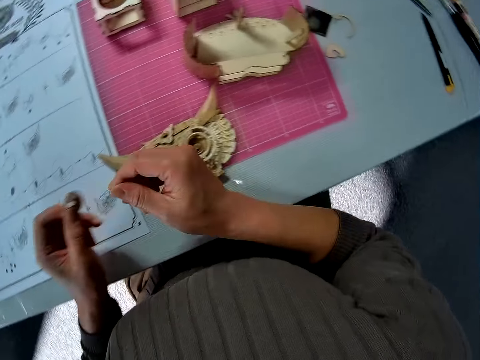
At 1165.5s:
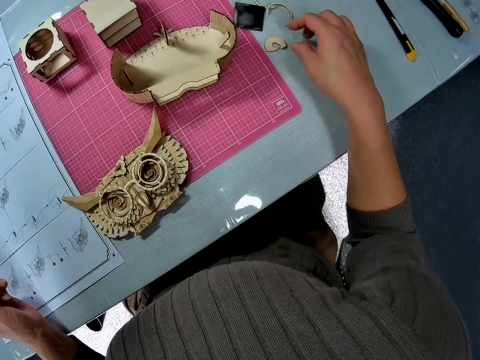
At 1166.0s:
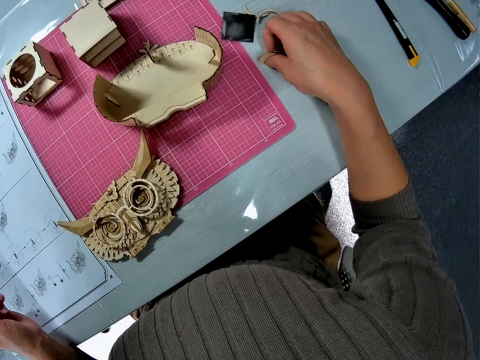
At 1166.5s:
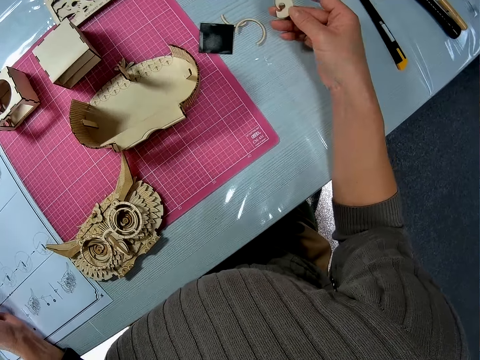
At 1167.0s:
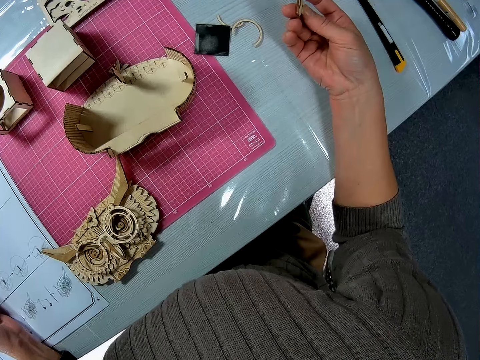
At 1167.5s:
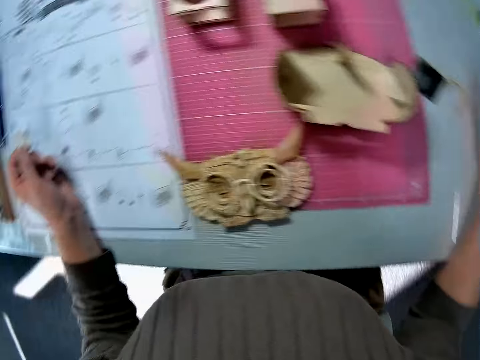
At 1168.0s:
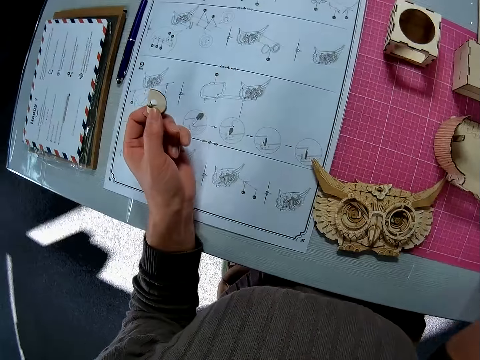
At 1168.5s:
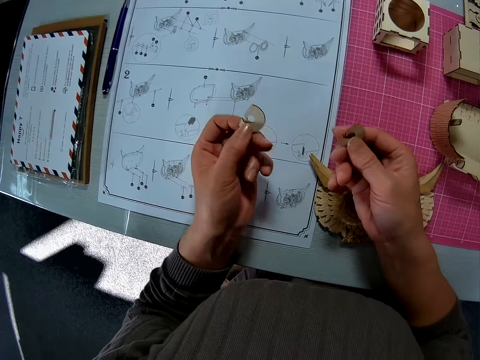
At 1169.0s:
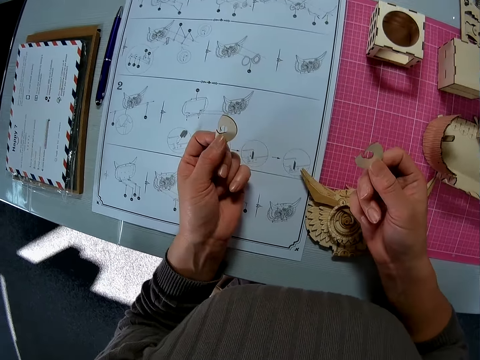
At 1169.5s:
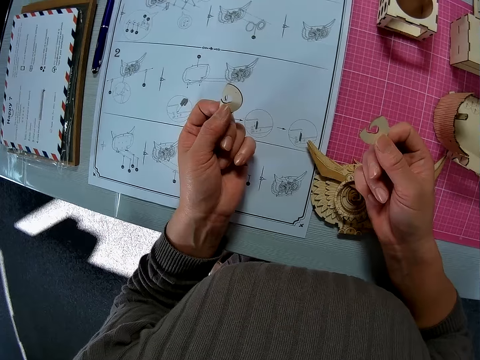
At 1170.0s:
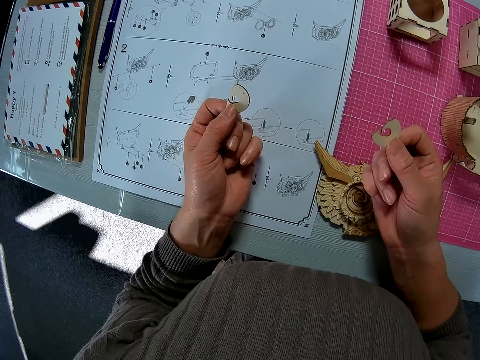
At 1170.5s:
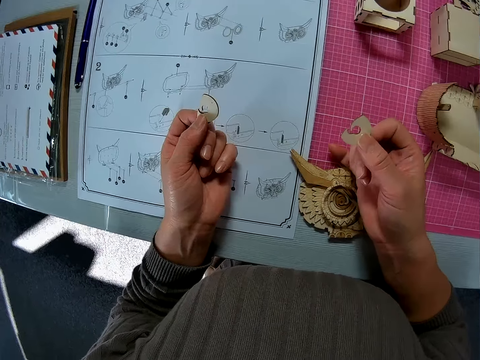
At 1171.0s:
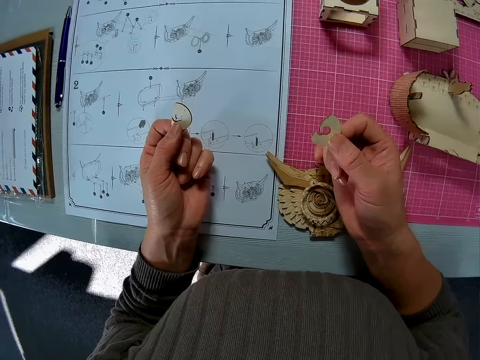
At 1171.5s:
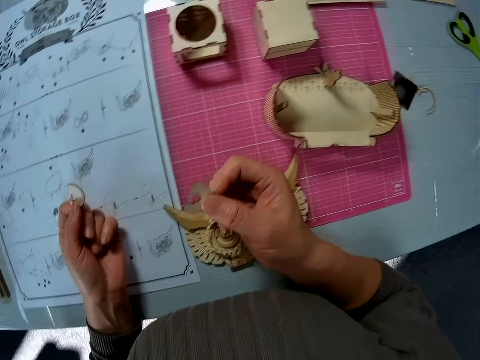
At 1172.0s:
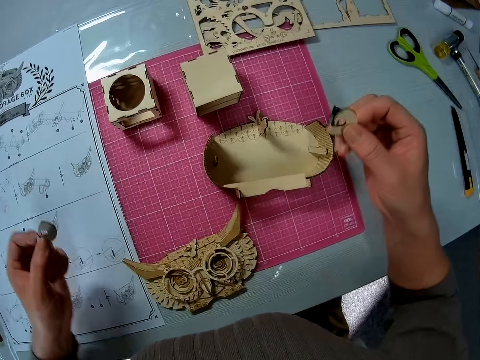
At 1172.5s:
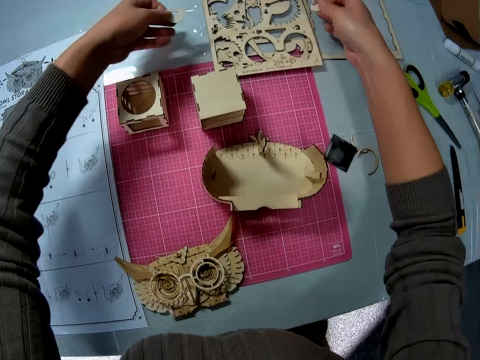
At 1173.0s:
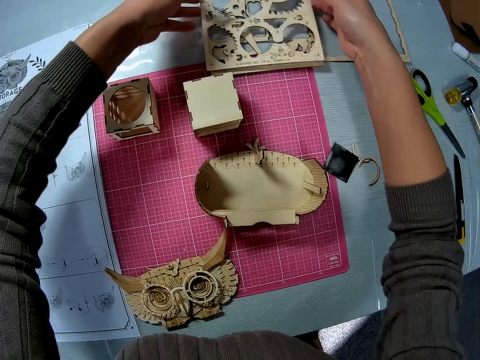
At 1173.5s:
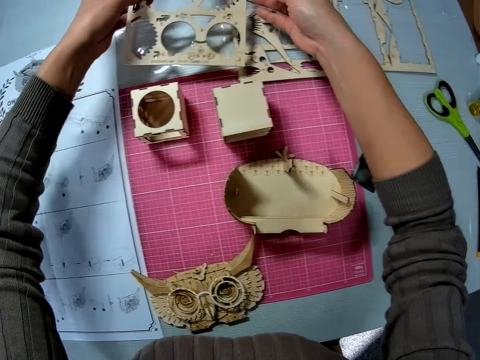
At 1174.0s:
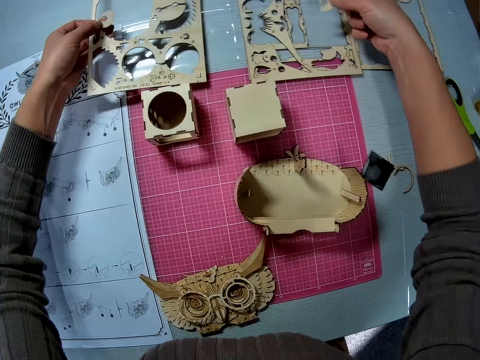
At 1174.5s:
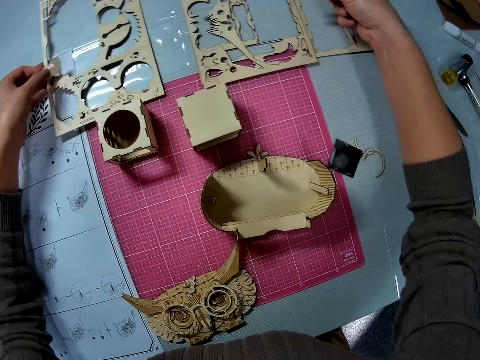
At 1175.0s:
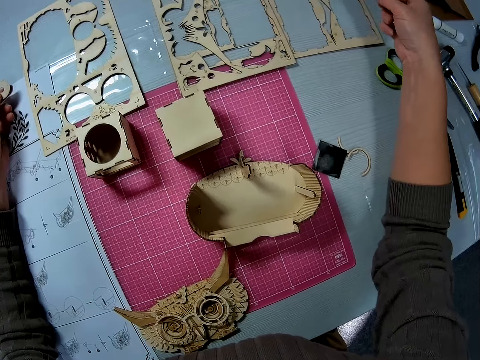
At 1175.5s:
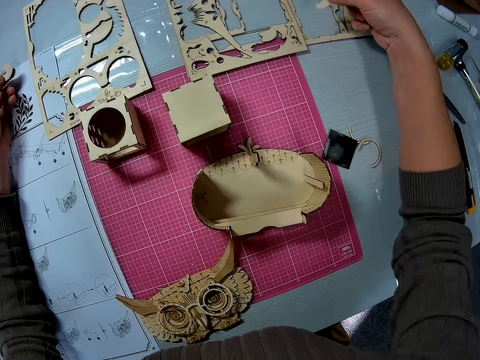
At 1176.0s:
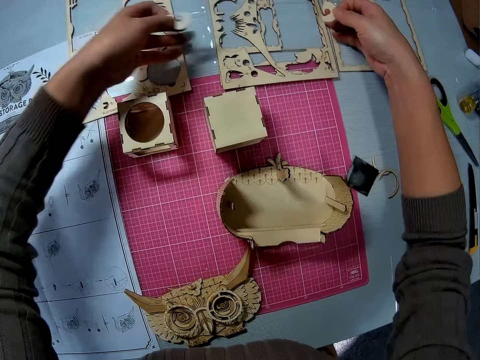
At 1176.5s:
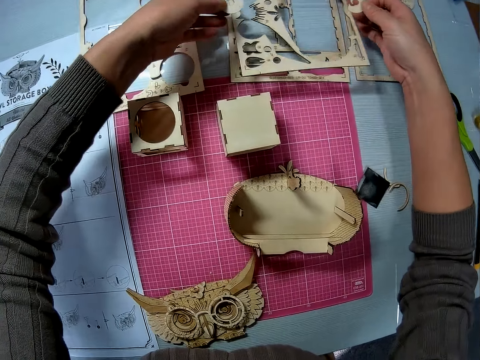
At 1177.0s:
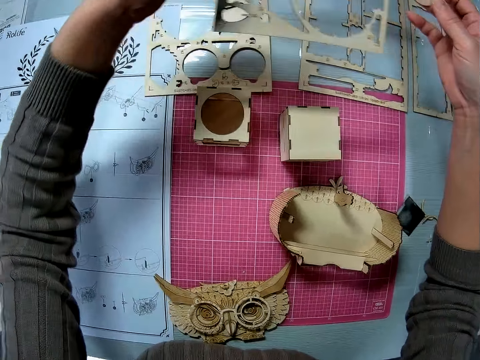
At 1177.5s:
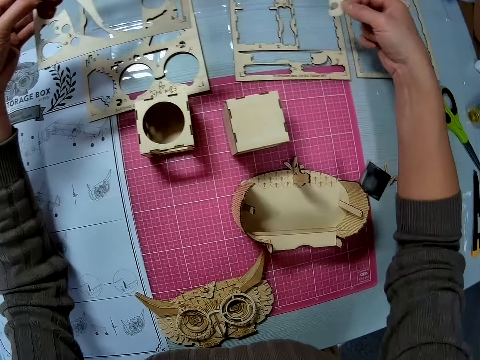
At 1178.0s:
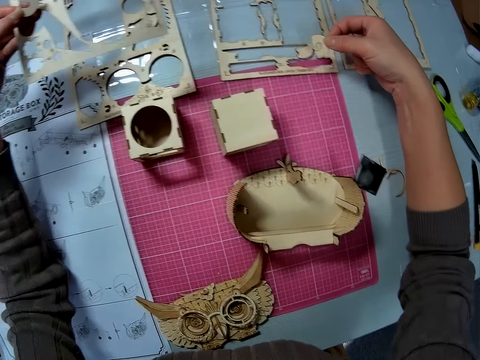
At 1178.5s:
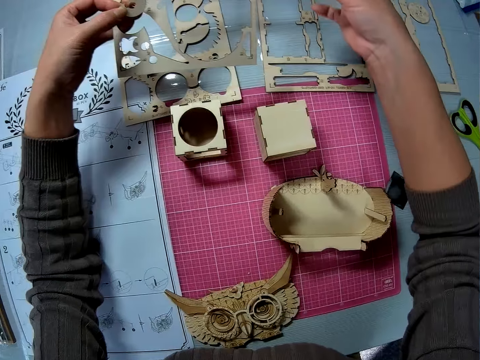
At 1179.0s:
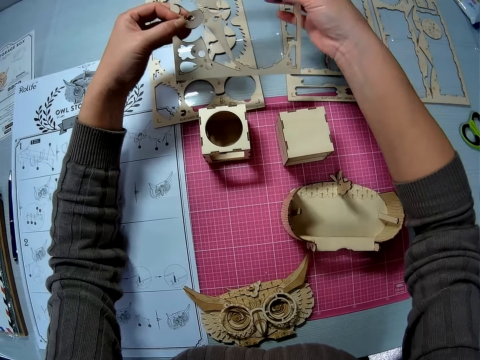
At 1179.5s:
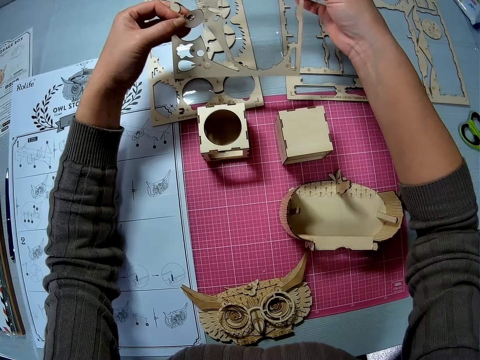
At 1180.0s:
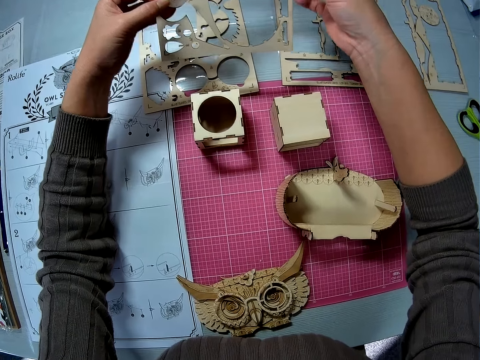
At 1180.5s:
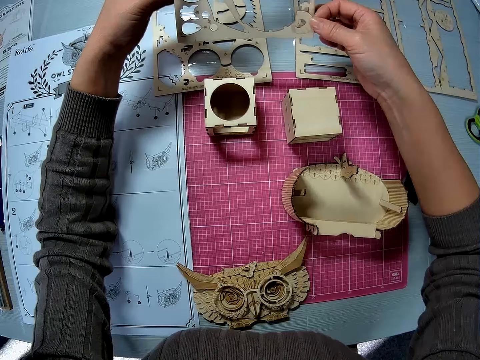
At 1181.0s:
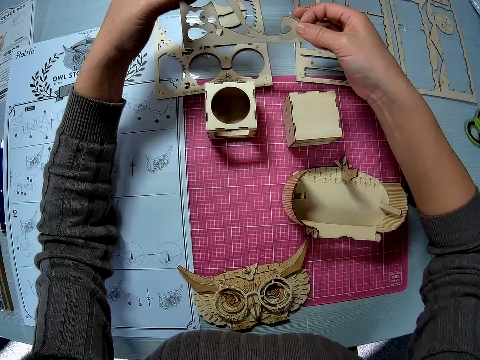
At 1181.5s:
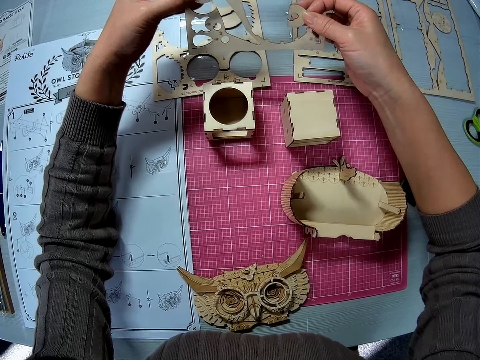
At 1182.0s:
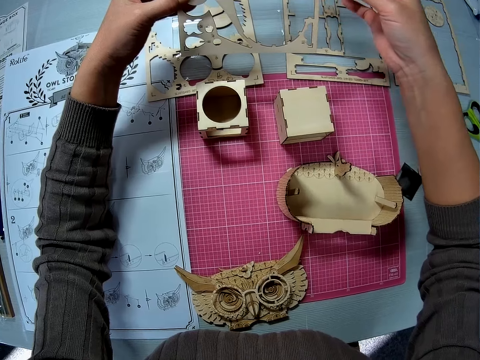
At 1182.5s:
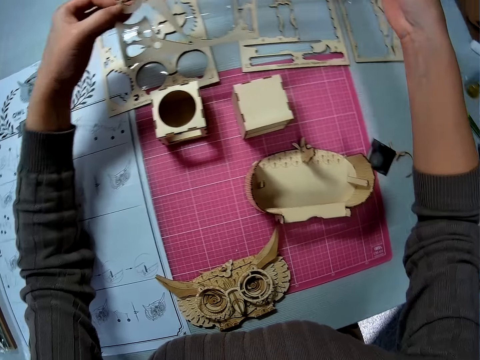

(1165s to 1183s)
The camera wearer turns it. They pick up another small wooden piece on the table. They hold the pieces of craft materials. They pick up a big craft material. They move the hand. They pick up a wooden sheet from the table stacks. They hold them. They move the hand.

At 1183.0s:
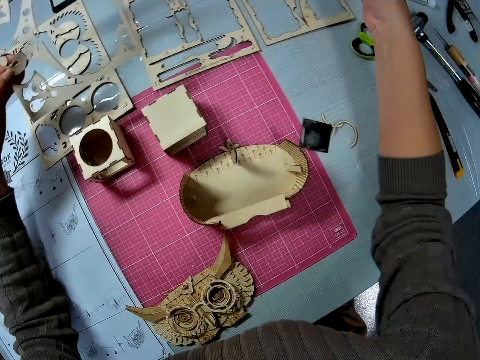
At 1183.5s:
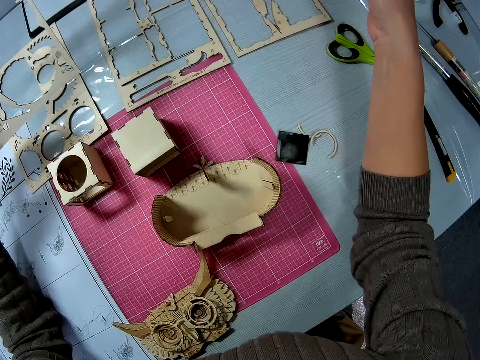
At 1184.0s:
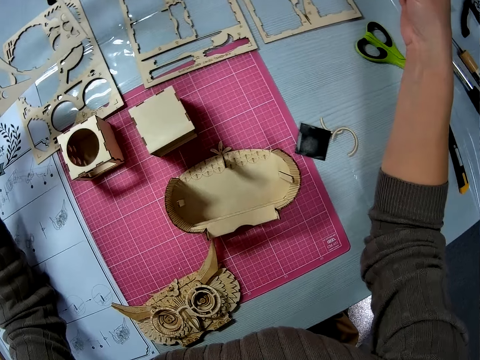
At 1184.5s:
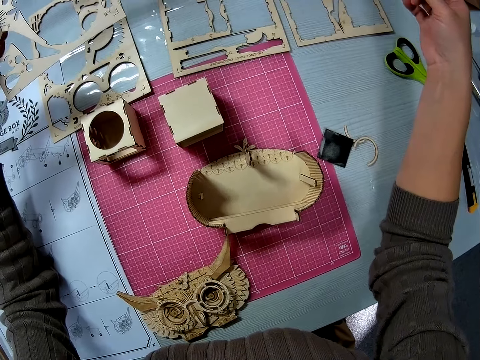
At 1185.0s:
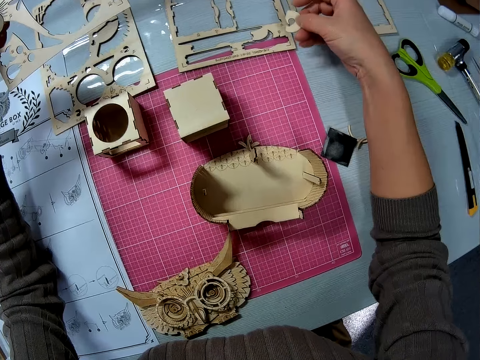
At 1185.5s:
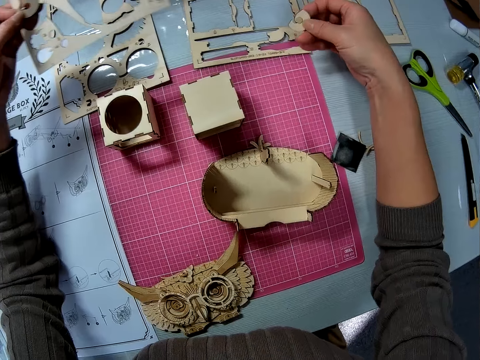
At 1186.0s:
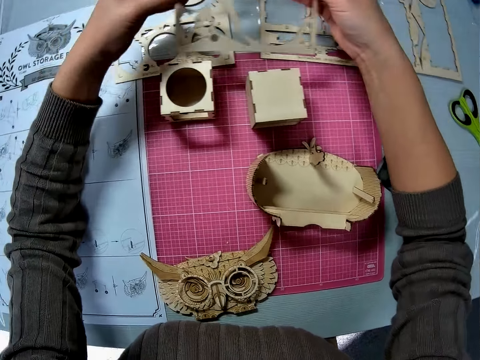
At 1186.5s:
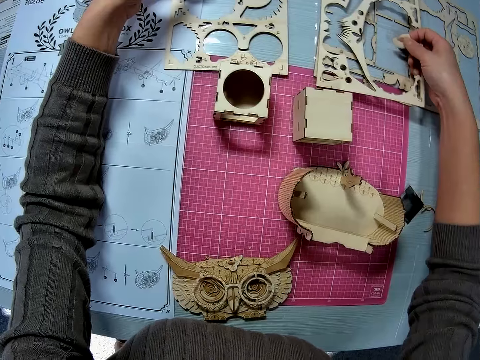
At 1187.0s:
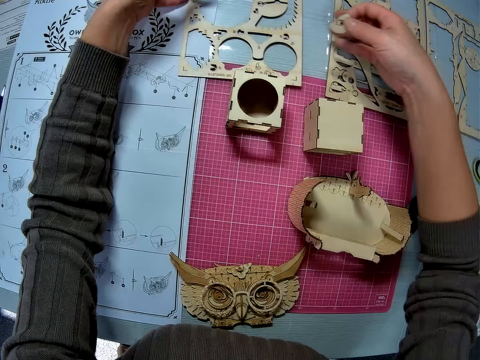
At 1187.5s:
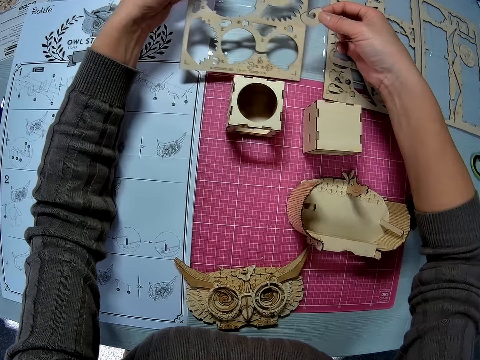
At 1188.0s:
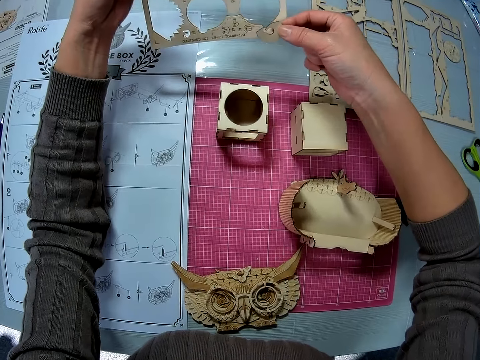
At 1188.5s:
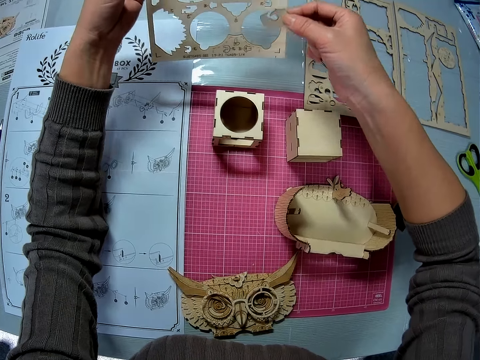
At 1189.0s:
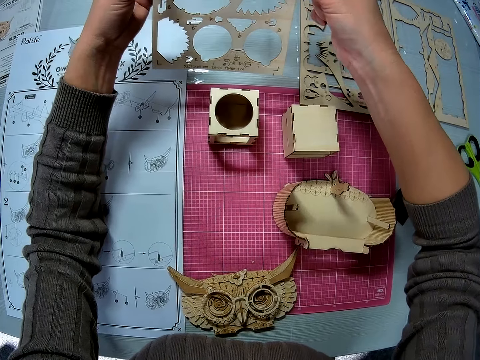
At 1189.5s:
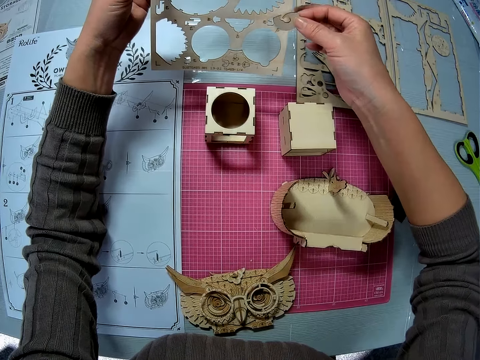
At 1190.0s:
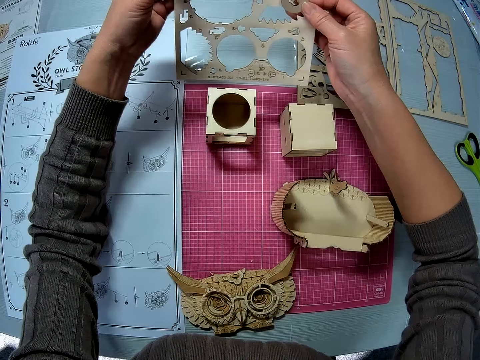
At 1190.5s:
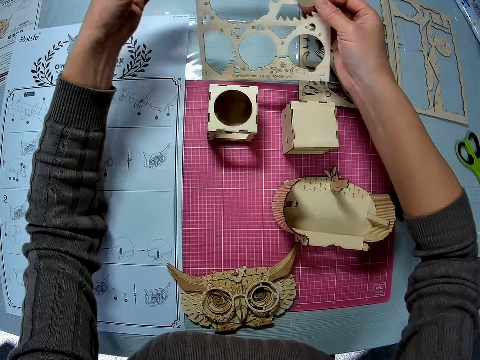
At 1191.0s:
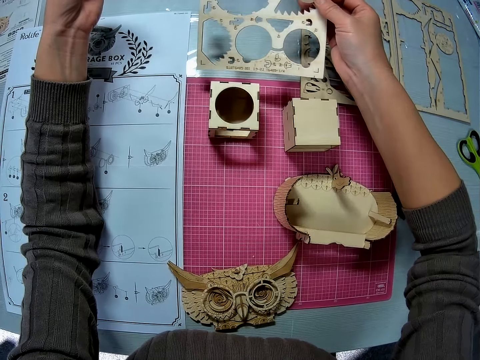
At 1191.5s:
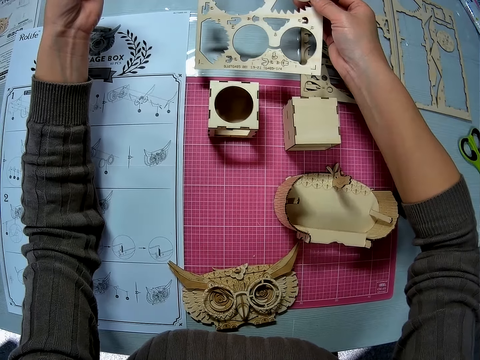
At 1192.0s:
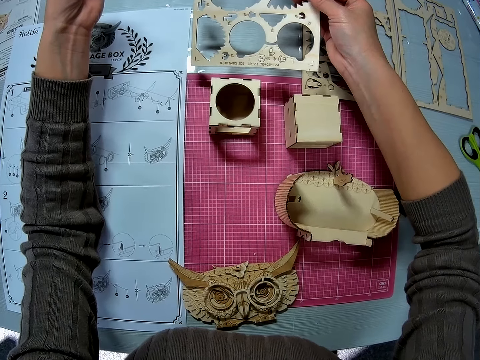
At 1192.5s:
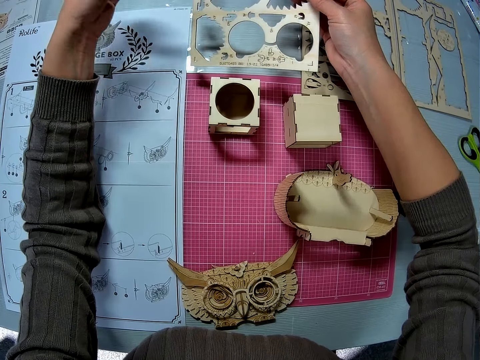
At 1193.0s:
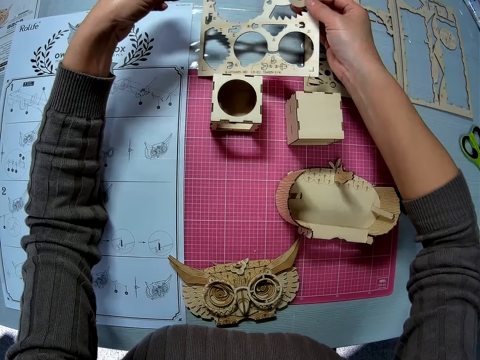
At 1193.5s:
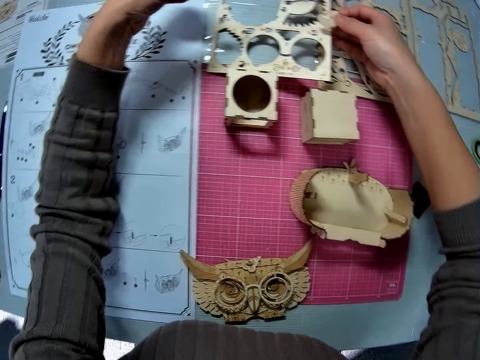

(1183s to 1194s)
The camera wearer puts aside the small piece of the craft material. He puts down the craft material. He picks up another wooden sheet from the table. He moves his hand. He puts the craft material down.
